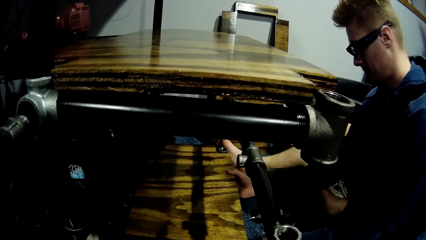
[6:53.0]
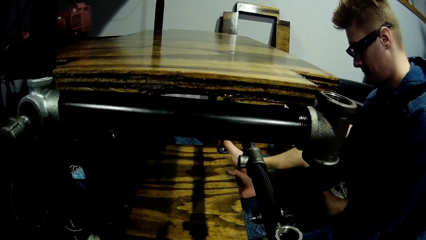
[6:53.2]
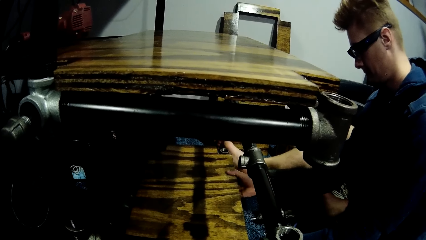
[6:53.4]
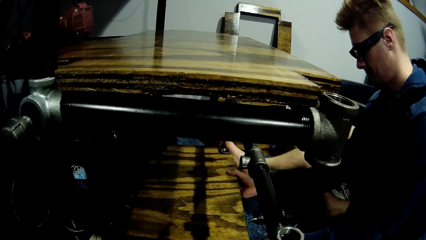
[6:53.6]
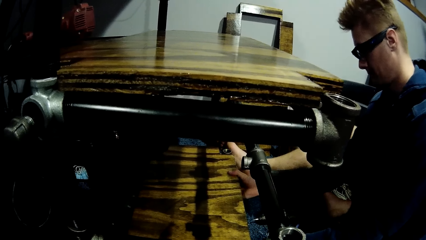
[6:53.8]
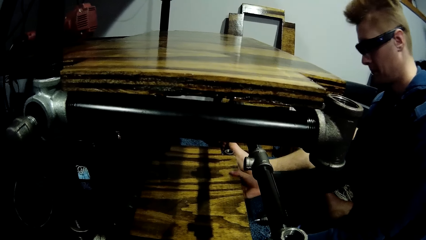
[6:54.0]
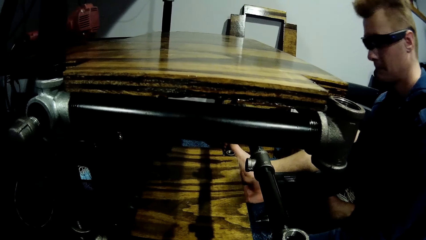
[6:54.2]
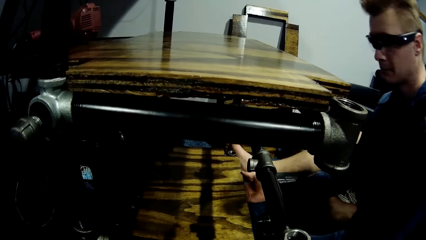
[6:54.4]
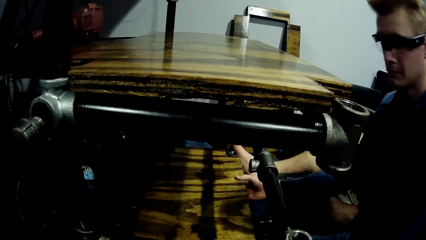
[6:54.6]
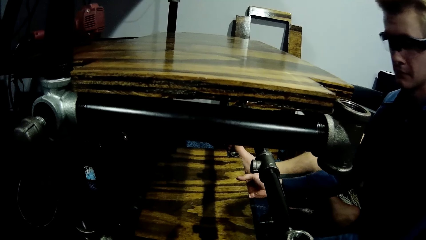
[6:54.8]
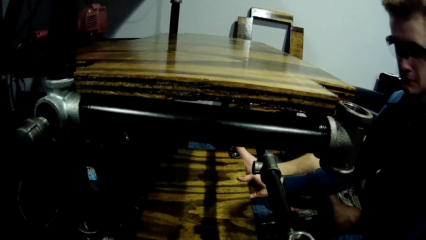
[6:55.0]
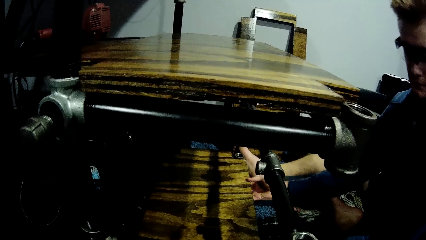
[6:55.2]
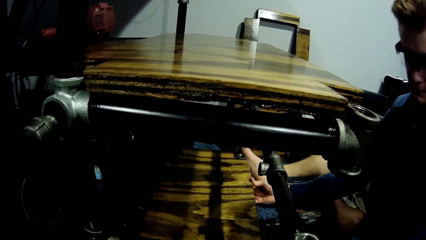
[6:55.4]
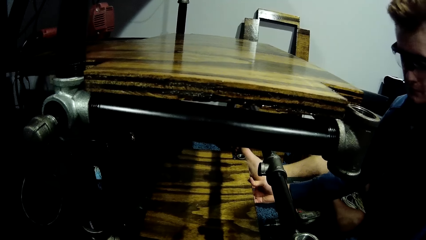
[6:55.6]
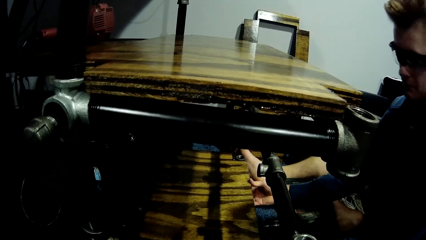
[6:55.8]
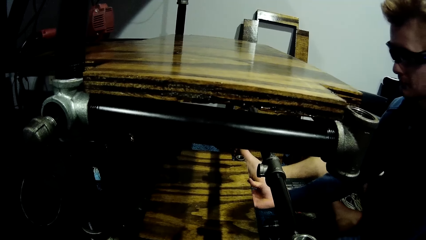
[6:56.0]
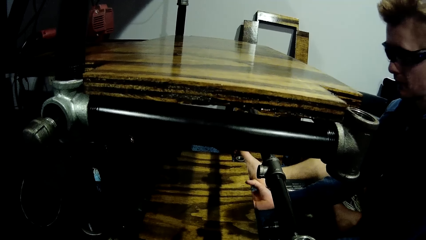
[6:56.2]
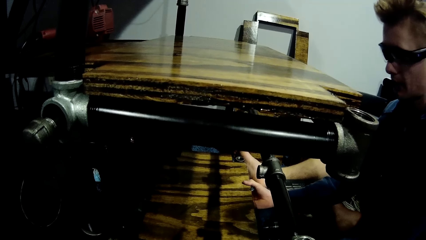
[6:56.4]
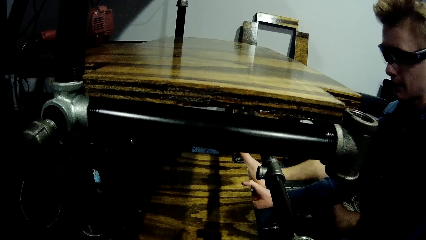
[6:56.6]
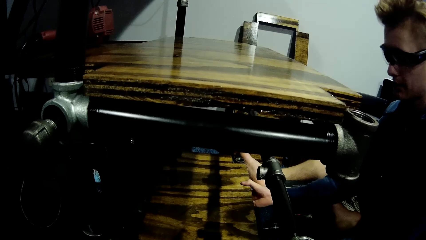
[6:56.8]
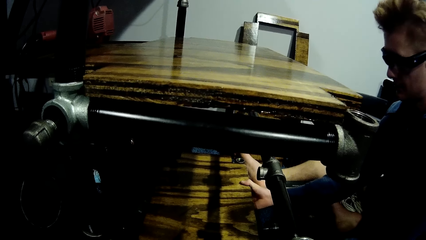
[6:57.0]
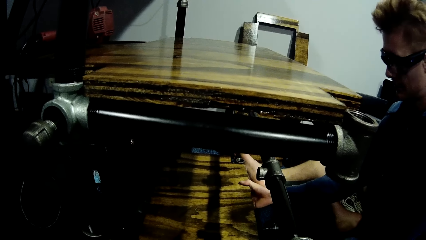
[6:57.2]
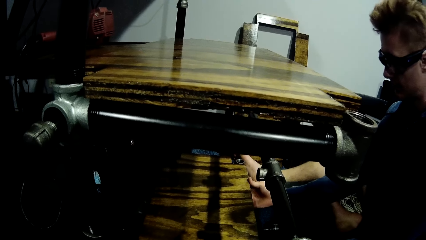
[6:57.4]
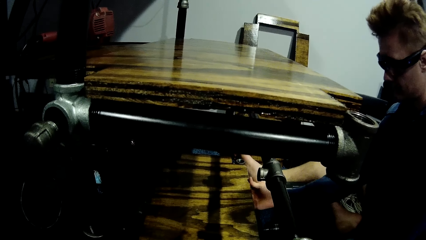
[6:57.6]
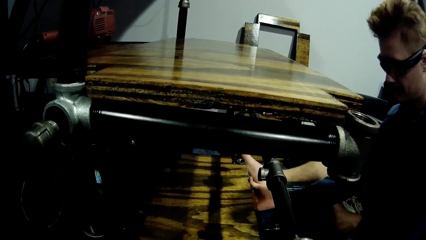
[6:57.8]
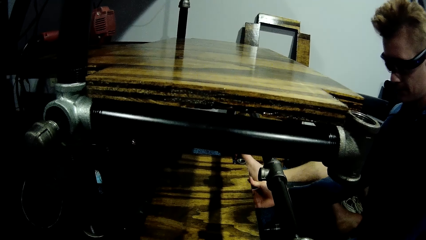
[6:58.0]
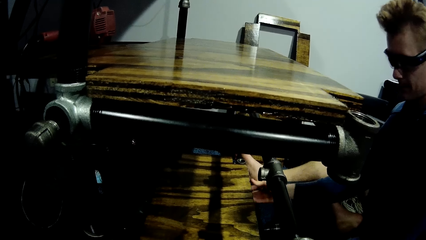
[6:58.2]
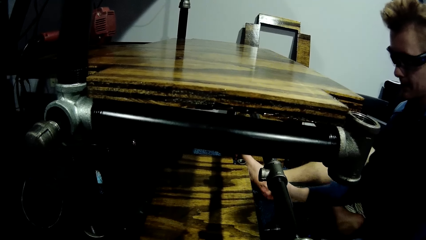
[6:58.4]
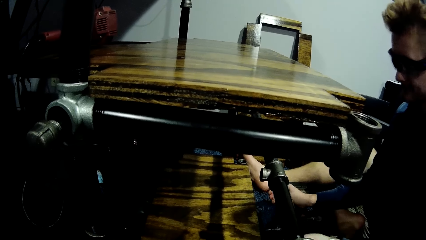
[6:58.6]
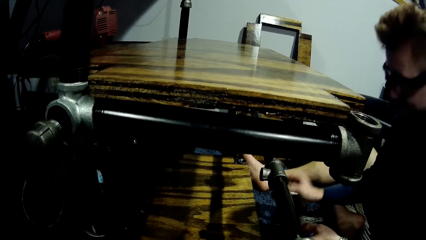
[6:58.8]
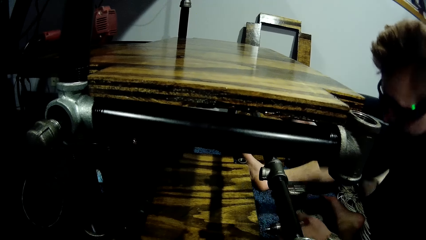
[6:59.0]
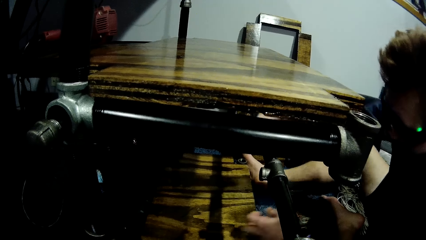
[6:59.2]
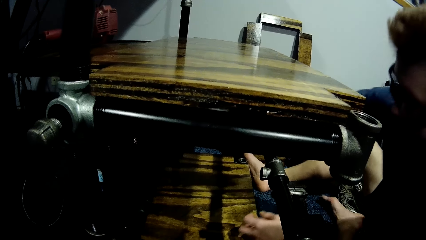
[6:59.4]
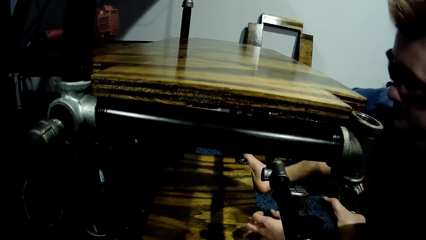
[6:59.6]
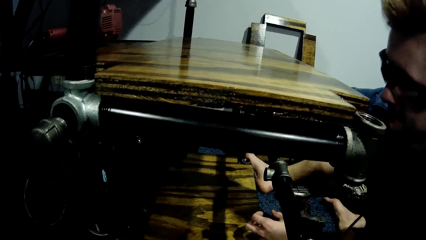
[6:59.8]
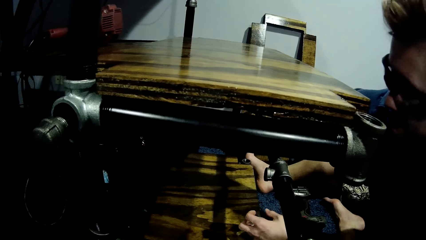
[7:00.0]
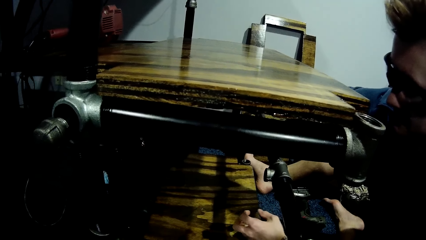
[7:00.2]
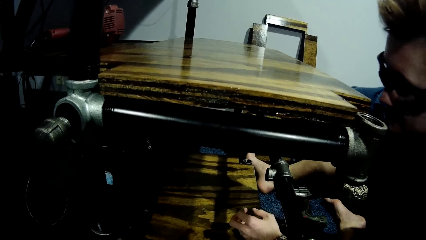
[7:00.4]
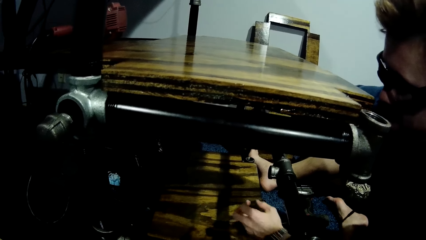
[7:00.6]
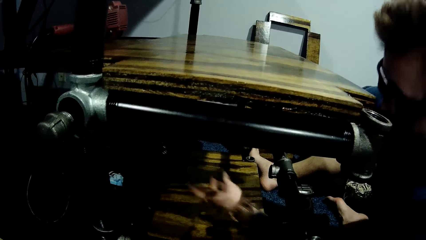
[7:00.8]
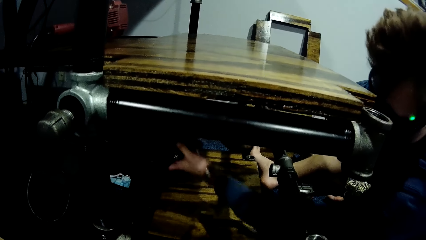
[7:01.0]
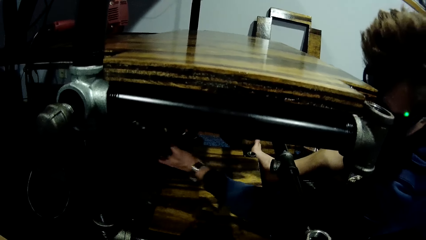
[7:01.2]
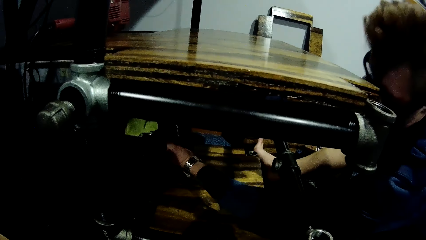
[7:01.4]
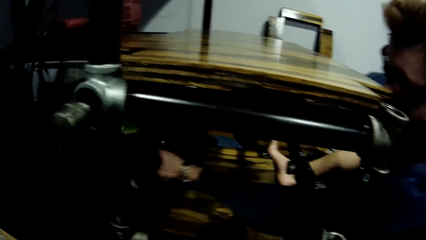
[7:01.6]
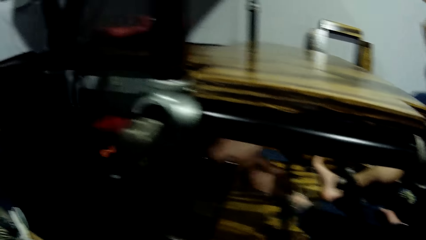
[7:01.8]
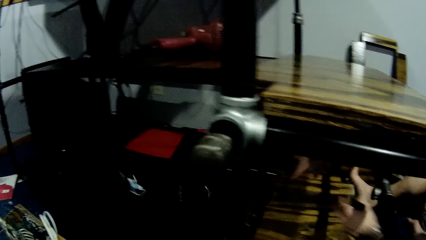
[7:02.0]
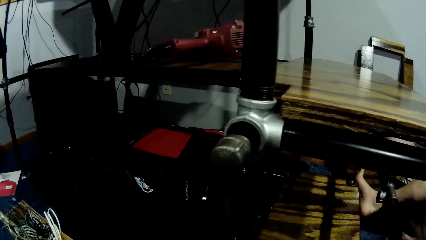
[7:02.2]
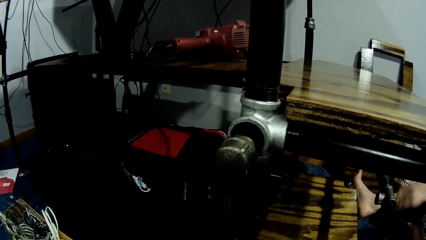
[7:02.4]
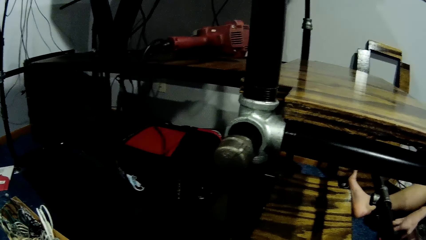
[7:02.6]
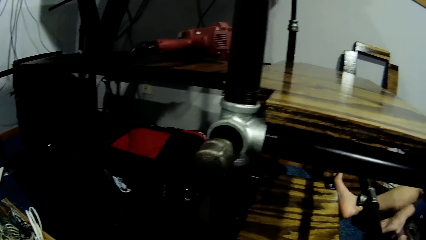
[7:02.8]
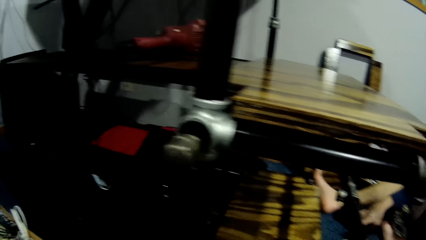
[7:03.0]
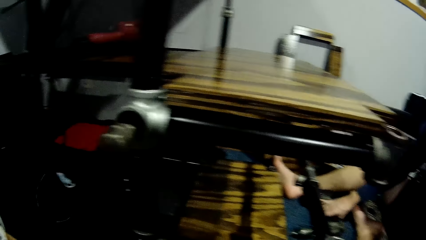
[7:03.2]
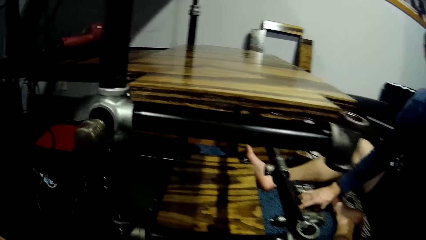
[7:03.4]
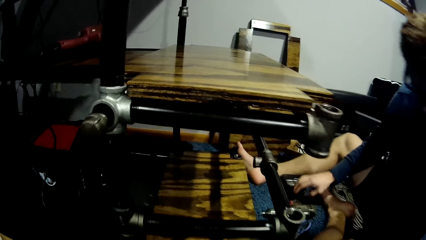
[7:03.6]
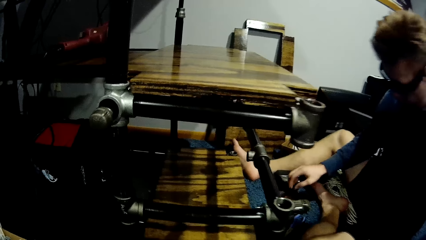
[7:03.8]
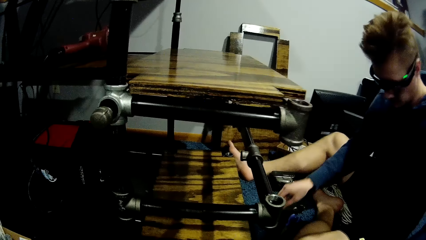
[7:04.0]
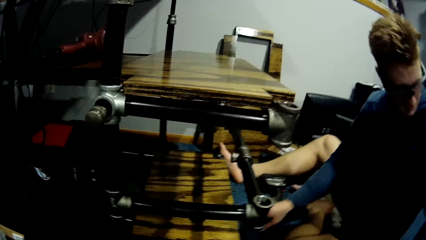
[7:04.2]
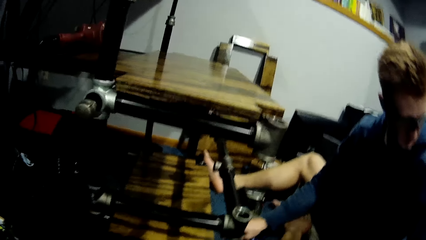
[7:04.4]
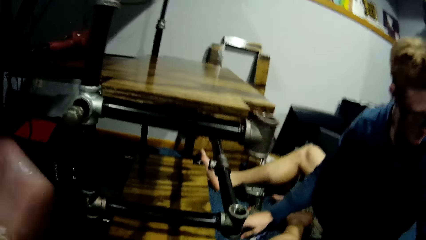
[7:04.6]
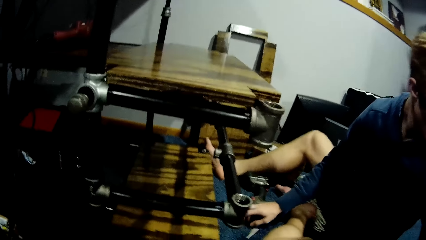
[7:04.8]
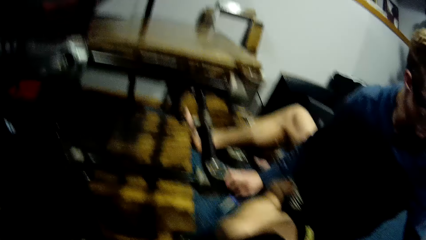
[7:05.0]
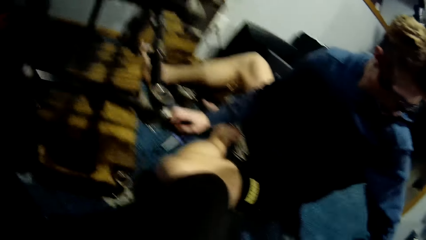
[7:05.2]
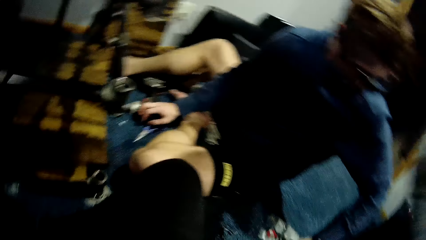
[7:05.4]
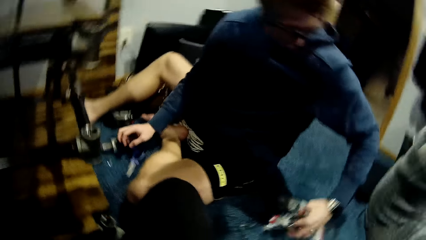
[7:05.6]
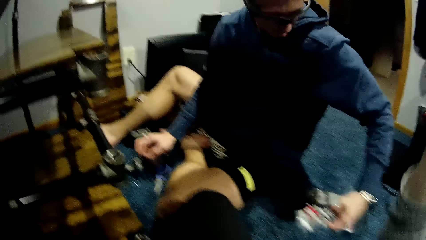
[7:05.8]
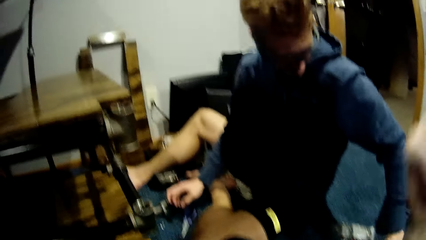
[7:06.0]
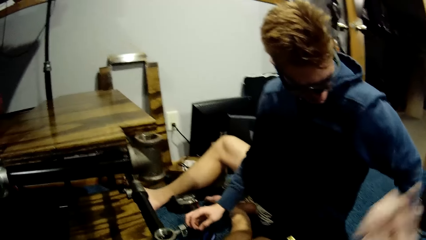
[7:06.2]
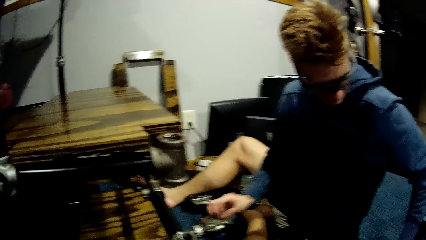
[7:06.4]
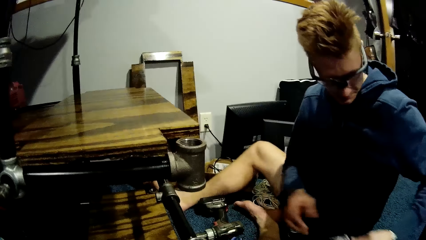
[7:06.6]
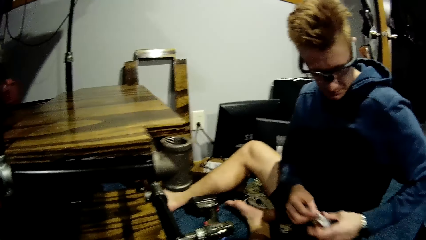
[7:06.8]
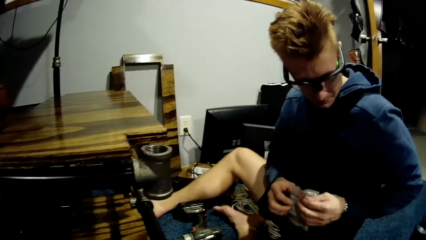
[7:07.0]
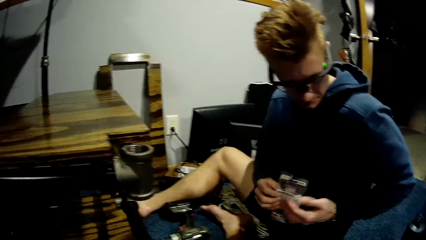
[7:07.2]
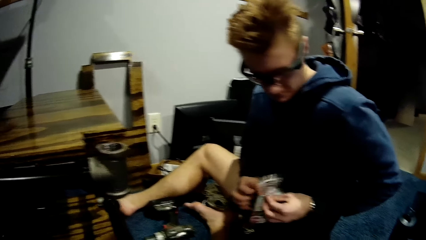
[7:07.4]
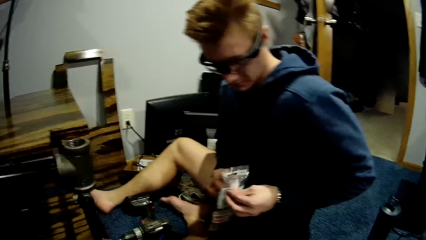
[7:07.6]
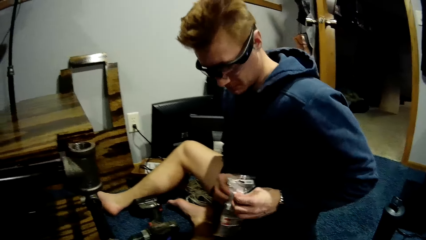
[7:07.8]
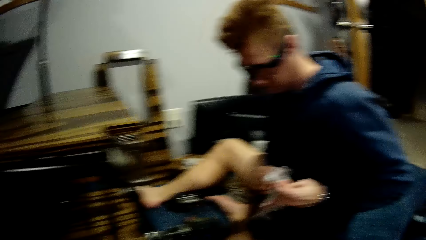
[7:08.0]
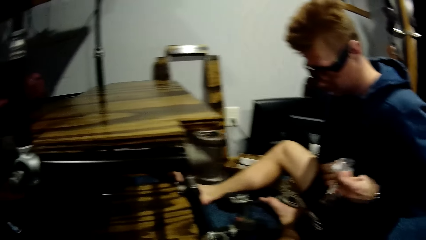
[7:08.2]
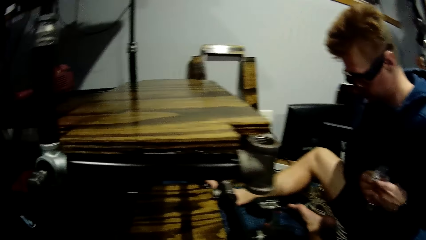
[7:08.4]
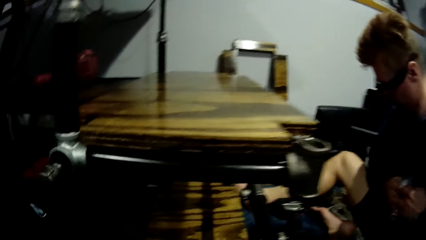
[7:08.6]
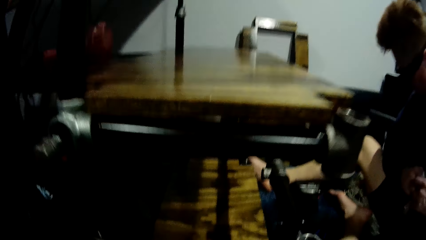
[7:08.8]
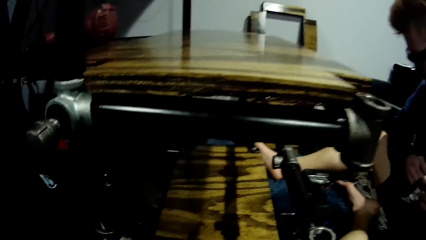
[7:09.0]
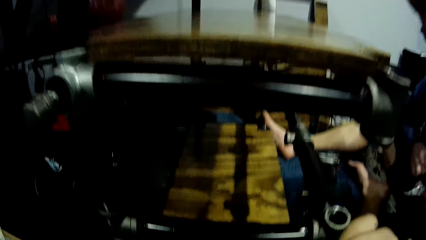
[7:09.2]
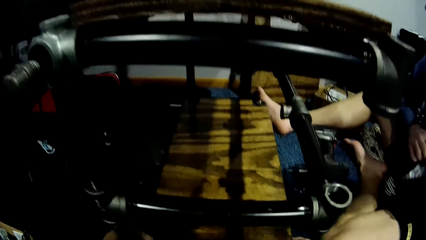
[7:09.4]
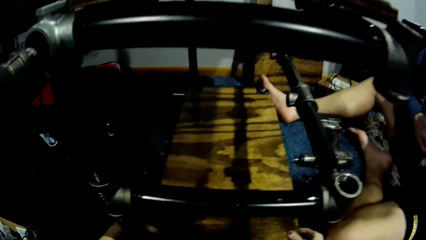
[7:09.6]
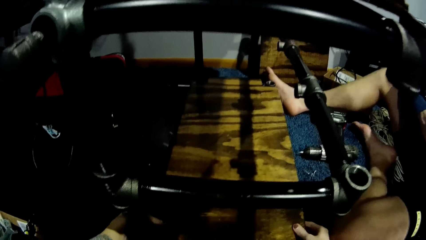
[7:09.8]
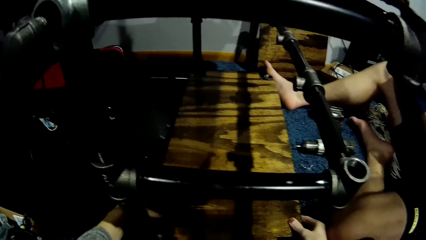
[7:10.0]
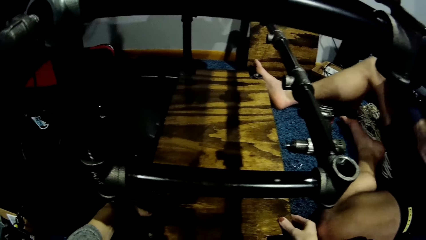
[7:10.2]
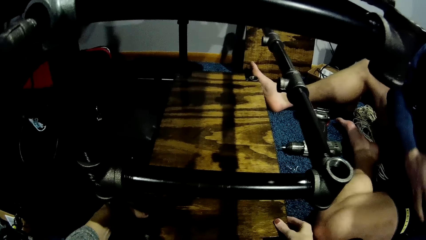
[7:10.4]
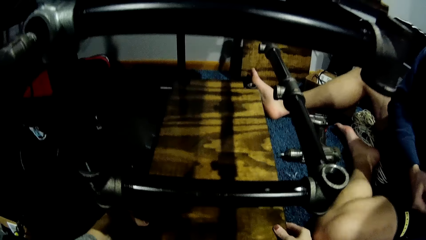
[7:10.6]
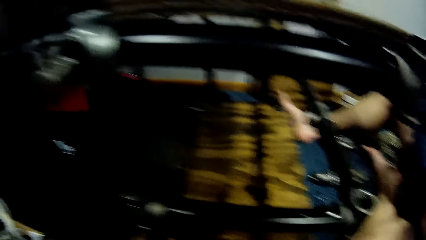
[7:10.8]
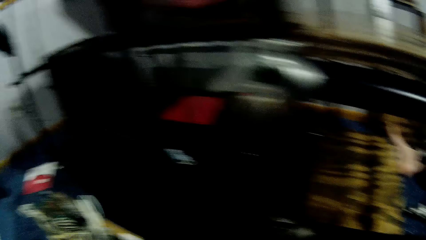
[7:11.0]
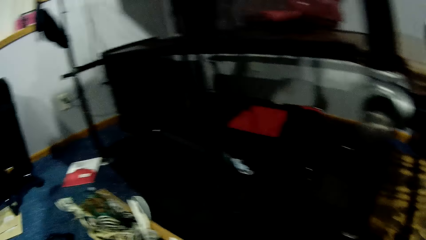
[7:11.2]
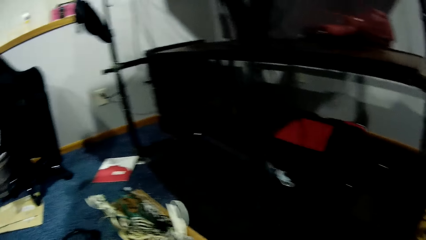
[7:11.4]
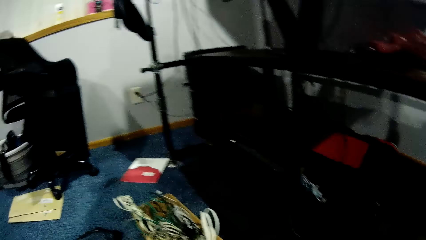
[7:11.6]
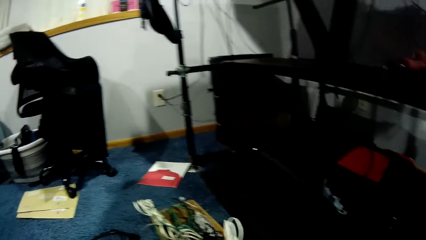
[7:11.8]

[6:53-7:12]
The man stares at the board. He touches the bag and pushes the tool bag off the wood. He stares at the shelf. The camera wearer lifts her left hand. She adjusts the camera. The man picks up a small plastic bag with his left hand. The camera wearer lifts her right hand. She stares at the man. She drops her right hand. The man opens the small plastic bag with both his hands. The camera wearer stares at the shelf.
